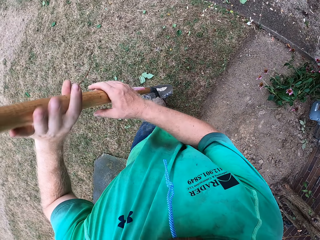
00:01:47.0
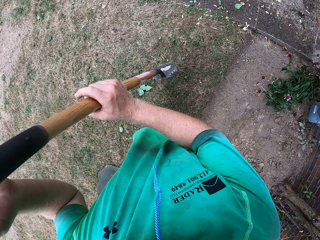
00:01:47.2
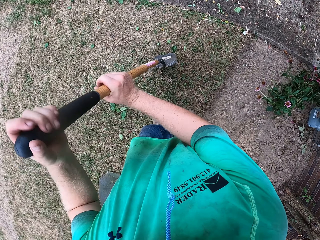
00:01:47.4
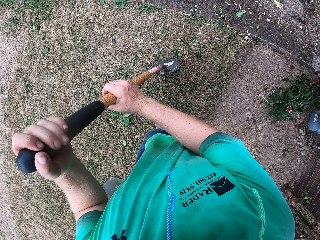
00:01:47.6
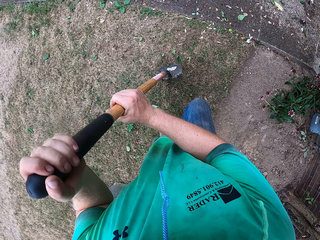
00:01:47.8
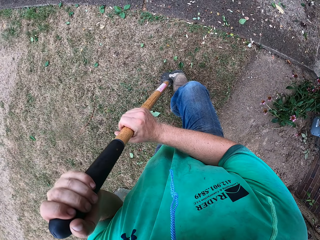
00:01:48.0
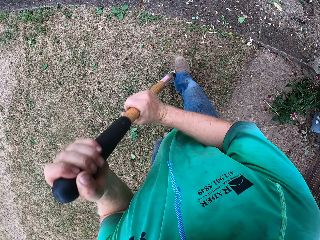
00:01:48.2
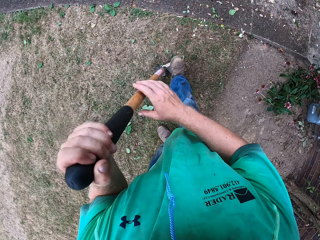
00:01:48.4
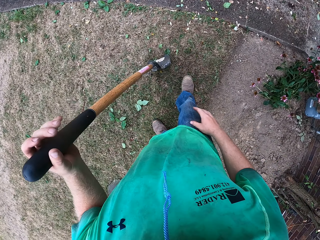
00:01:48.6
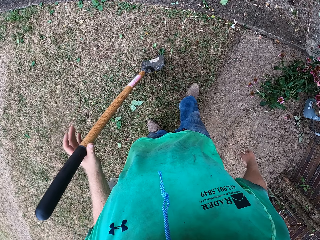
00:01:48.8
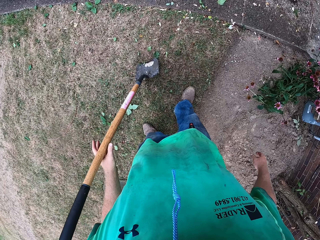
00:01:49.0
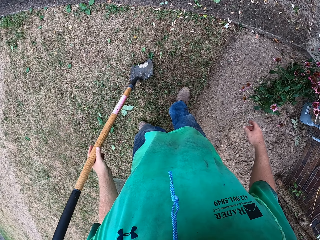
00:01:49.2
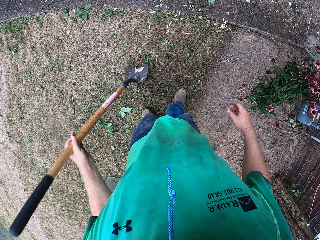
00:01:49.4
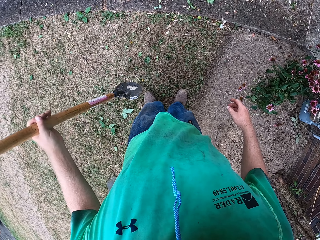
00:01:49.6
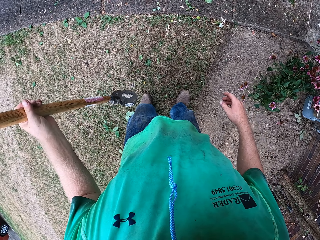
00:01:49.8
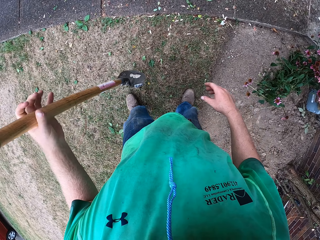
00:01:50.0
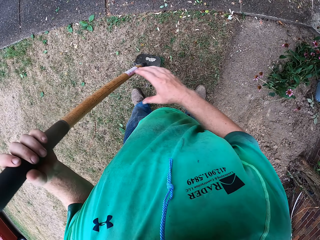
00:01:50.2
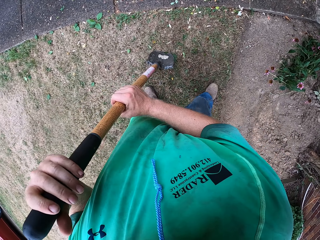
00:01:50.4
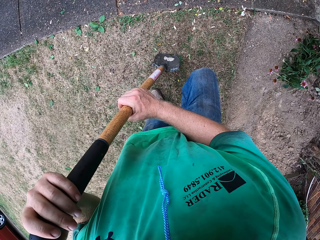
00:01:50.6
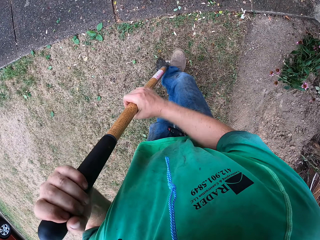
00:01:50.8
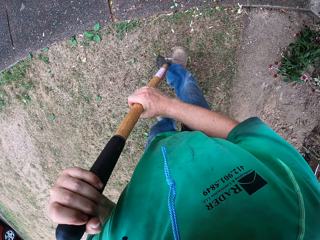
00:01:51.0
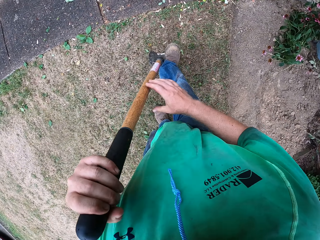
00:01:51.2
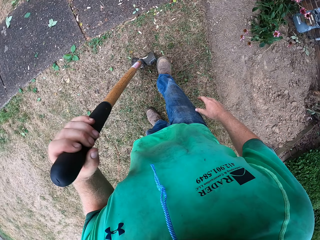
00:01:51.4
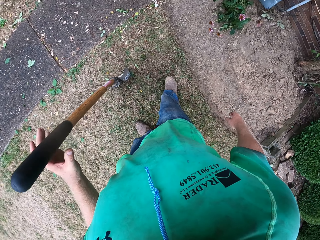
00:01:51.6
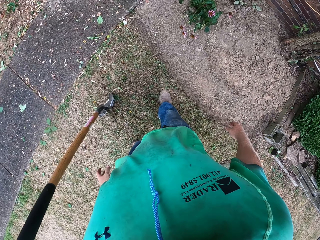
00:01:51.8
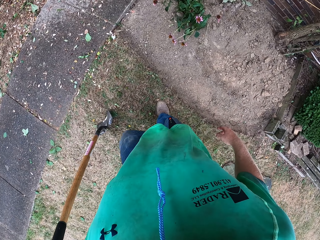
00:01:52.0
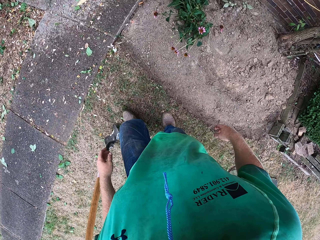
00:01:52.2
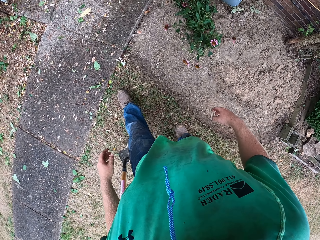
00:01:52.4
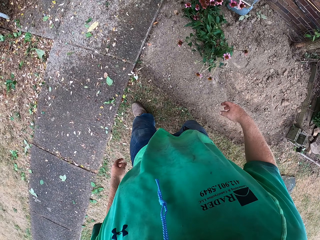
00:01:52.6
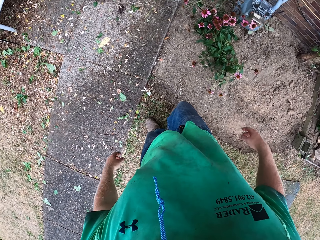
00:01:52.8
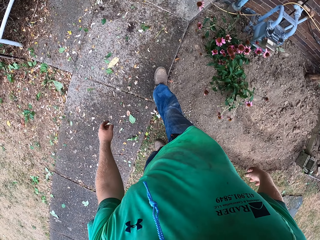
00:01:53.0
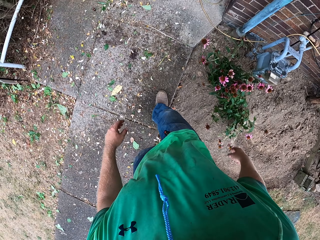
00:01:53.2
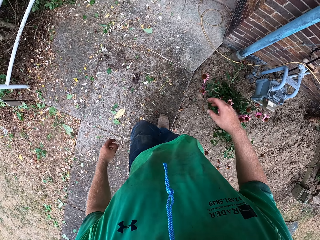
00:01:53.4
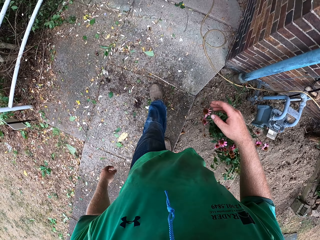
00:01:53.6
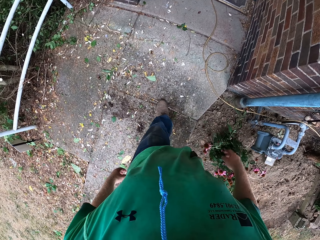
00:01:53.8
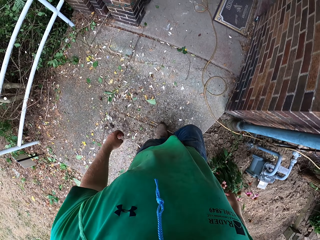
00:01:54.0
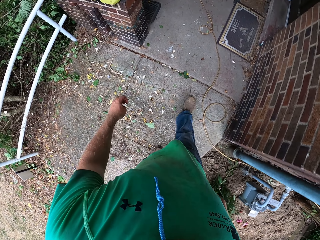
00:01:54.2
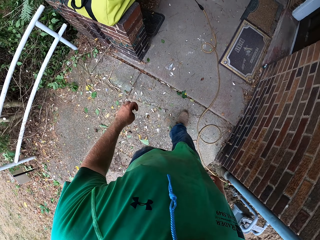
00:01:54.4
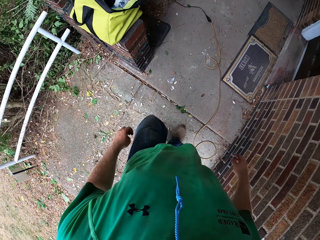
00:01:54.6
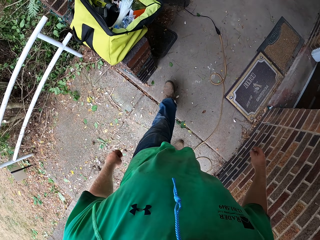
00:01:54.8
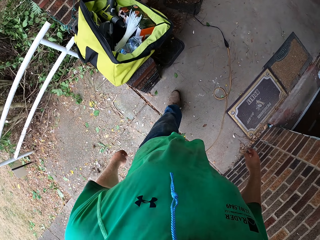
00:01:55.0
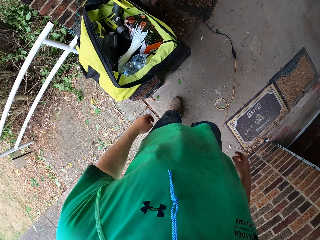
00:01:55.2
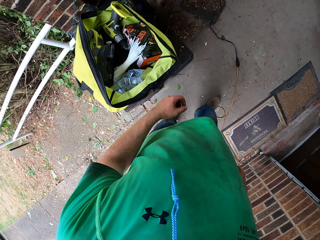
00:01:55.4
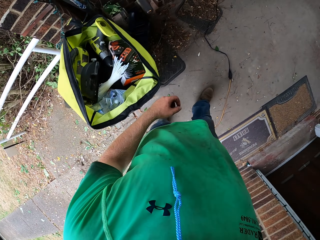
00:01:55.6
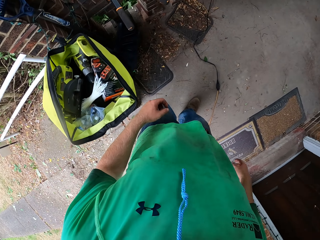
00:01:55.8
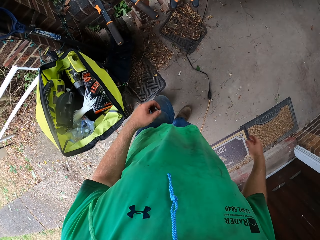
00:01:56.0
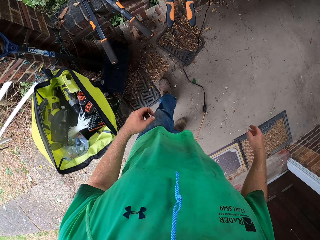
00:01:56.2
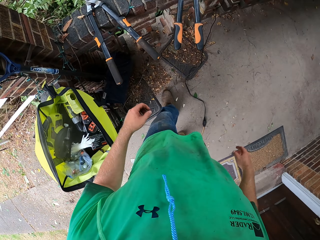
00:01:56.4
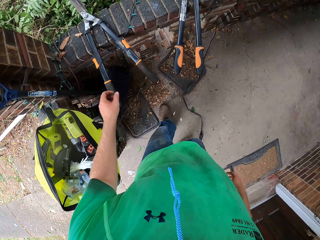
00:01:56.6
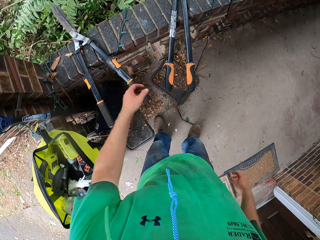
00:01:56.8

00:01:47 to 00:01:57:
The camera wearer hits the shovel on the floor with his right leg. He dips the shovel to the ground. He drops the shovel. He walks.

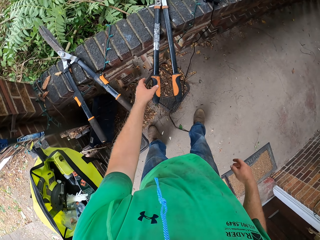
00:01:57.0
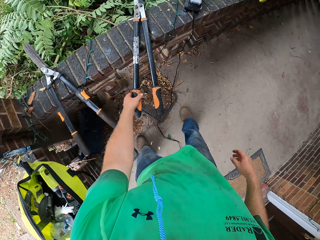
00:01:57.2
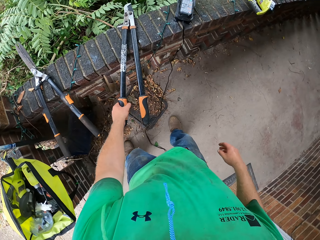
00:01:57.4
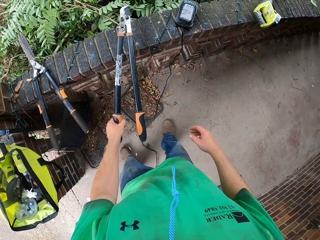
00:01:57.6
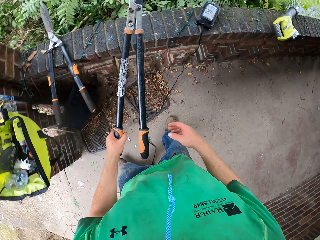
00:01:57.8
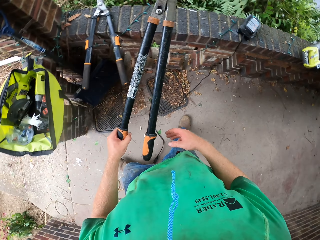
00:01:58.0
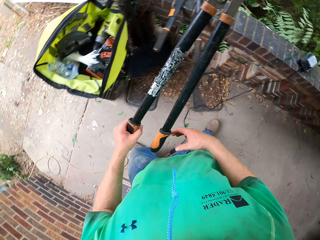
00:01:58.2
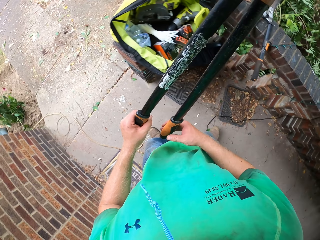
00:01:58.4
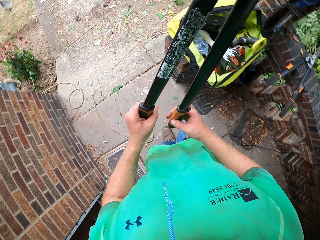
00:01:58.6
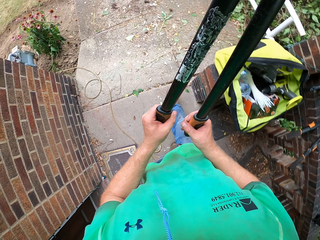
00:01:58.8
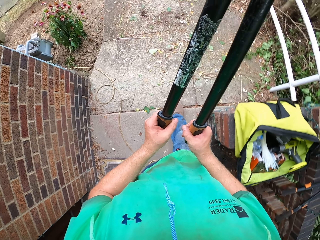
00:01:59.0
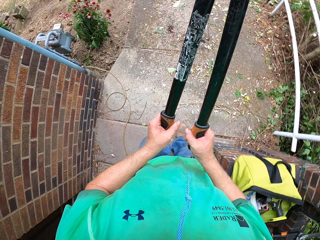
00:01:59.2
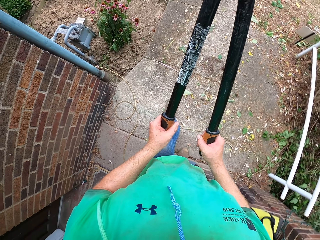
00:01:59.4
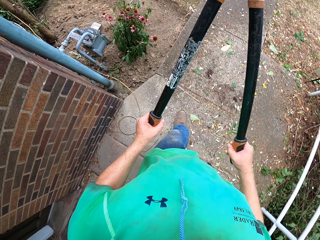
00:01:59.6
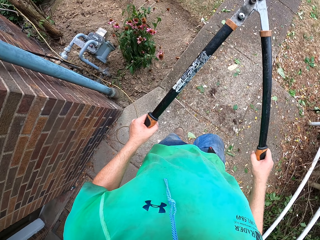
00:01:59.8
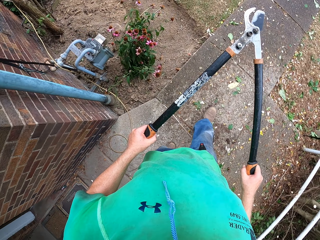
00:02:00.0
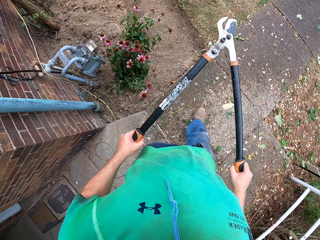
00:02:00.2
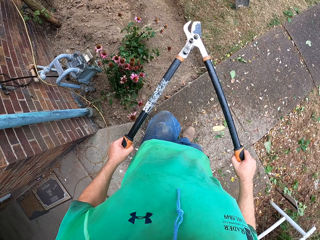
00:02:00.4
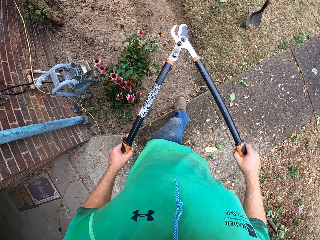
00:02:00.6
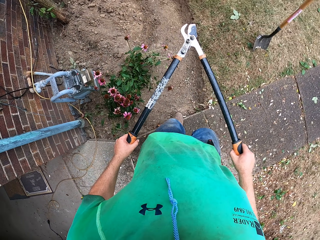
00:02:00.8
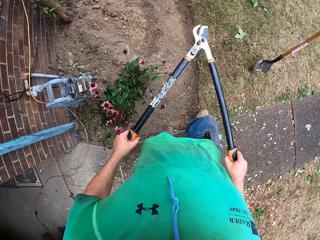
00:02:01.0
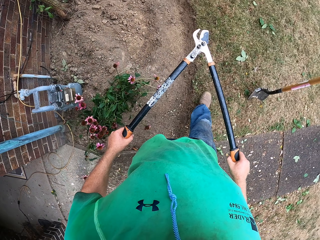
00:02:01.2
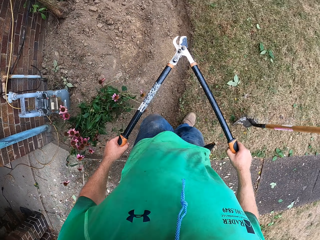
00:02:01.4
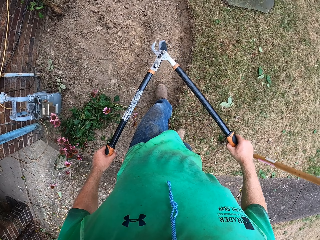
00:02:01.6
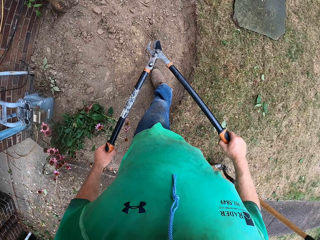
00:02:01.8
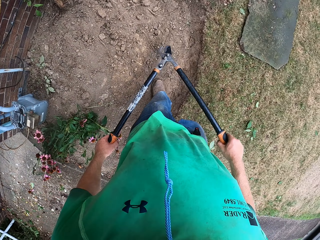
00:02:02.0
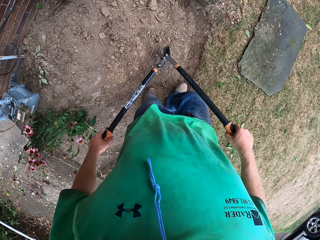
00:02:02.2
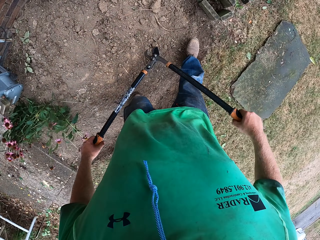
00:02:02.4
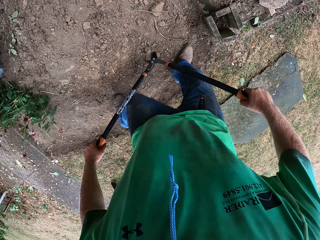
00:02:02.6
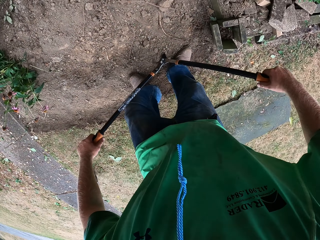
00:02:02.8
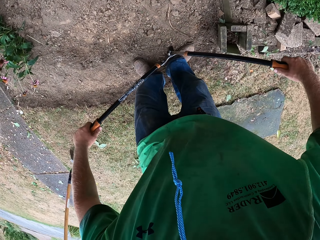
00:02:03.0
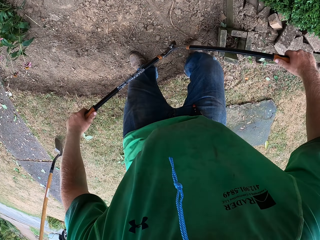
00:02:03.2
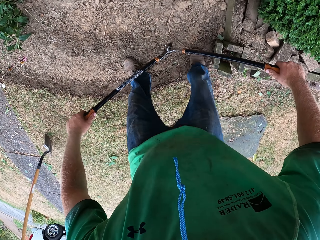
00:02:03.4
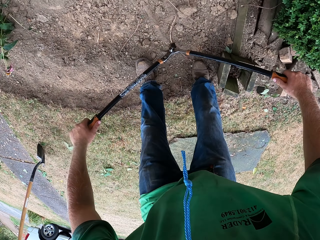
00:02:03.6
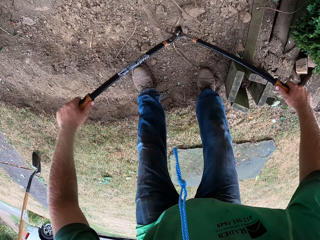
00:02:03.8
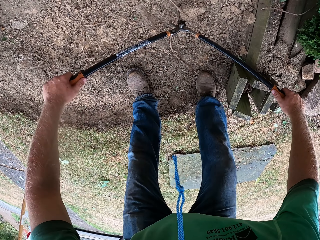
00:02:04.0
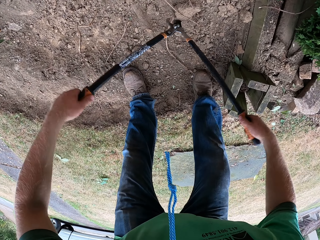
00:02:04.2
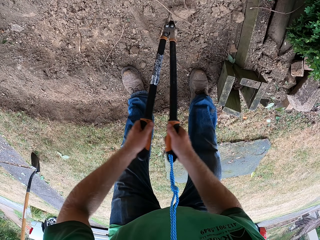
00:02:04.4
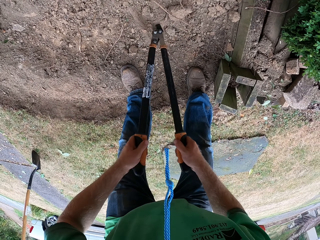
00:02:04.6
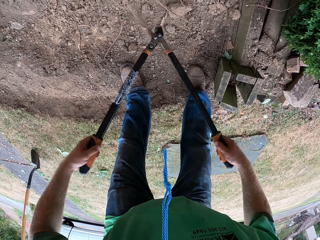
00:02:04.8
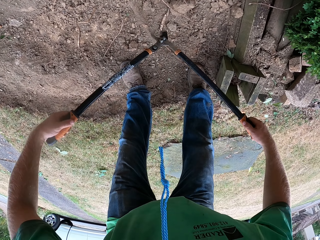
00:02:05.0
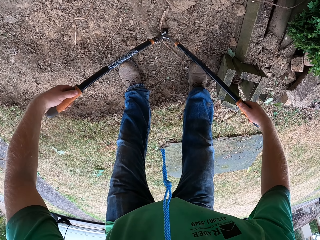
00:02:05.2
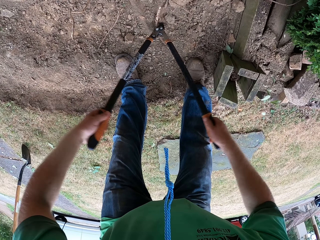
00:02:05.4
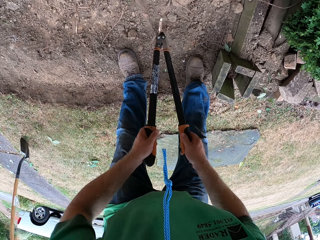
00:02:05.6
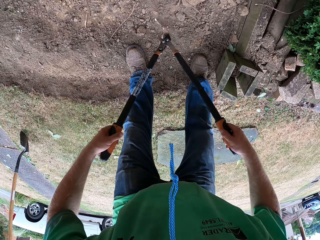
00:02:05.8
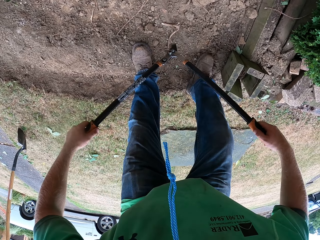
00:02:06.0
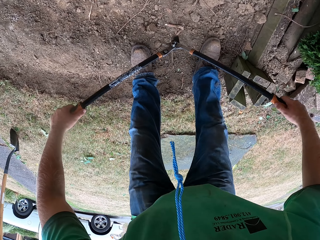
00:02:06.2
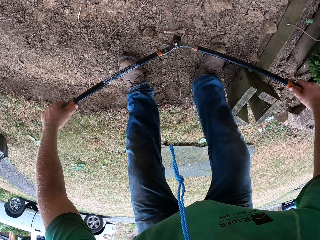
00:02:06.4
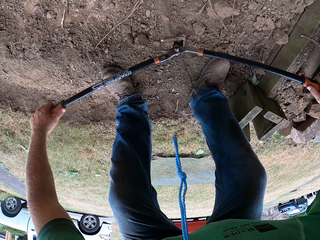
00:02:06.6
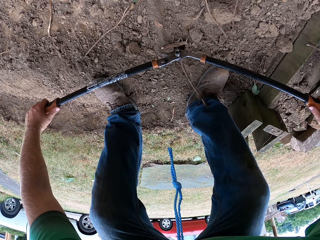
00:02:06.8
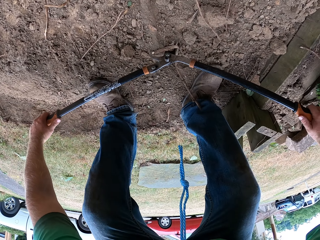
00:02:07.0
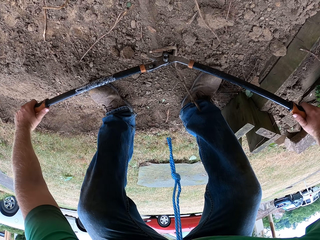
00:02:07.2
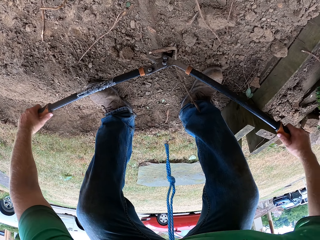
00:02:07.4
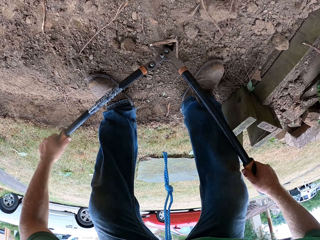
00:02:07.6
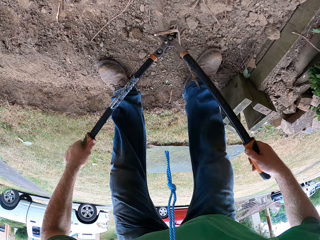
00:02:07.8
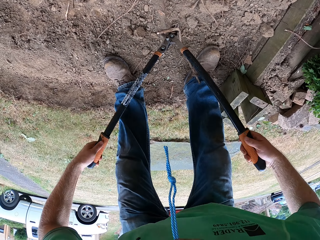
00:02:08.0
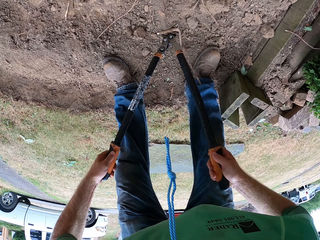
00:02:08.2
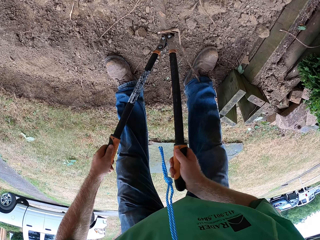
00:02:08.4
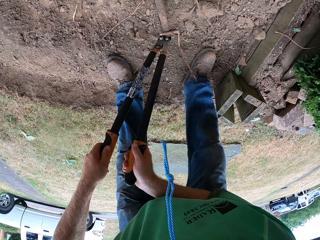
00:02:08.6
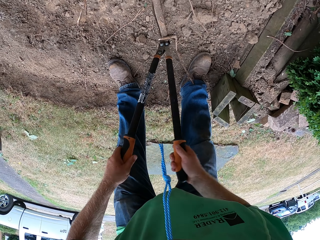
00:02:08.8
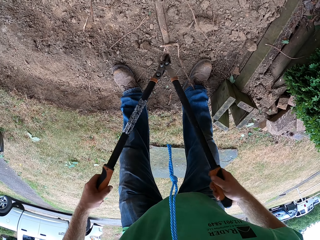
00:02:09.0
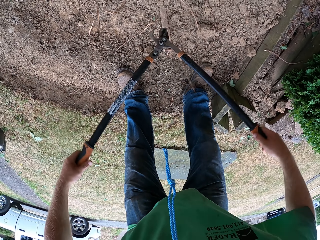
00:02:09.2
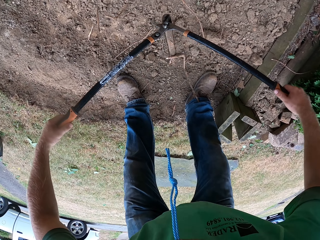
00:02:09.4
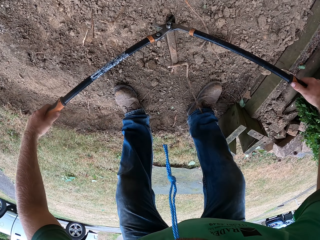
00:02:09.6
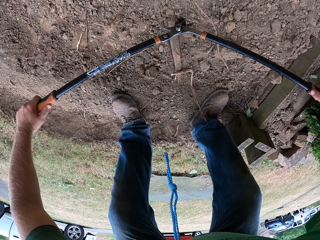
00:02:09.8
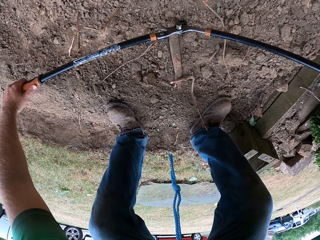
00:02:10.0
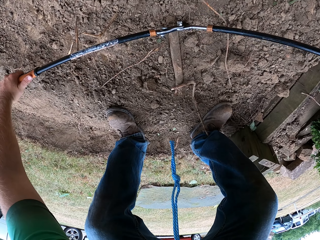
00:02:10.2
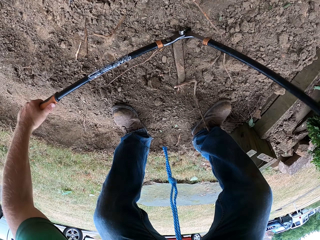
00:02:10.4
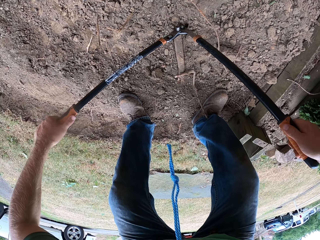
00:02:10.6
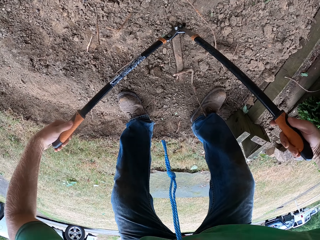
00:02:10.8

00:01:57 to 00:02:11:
The camera wearer picks up loppers from the fence with his right hand. He walks. He holds the loppers with both hands. He cuts the tree roots on the ground with the loppers with both hands.
